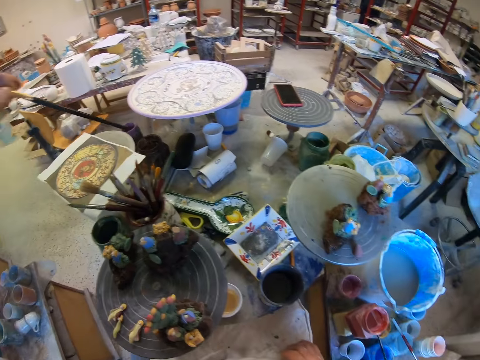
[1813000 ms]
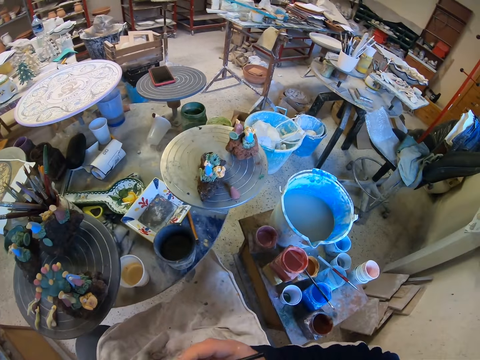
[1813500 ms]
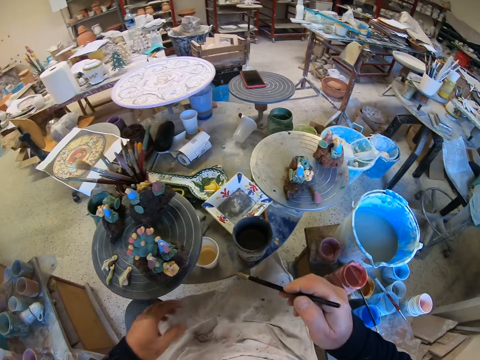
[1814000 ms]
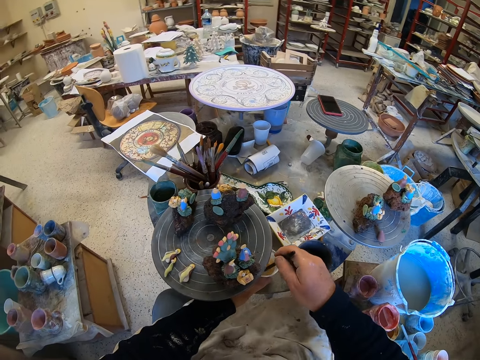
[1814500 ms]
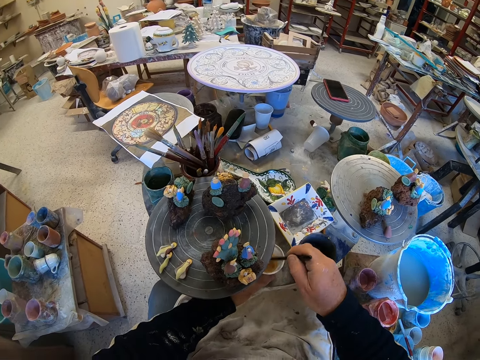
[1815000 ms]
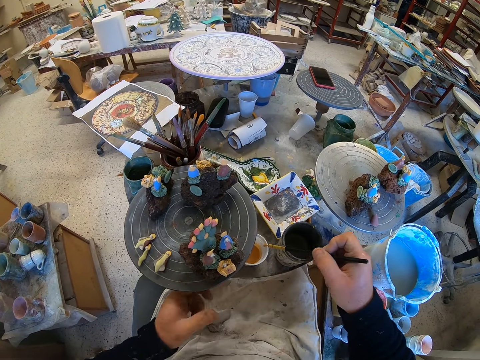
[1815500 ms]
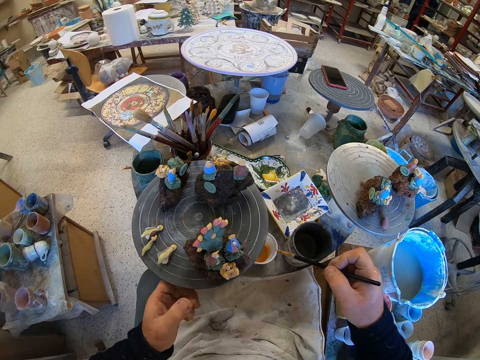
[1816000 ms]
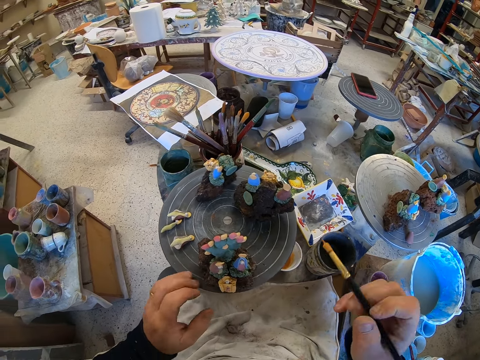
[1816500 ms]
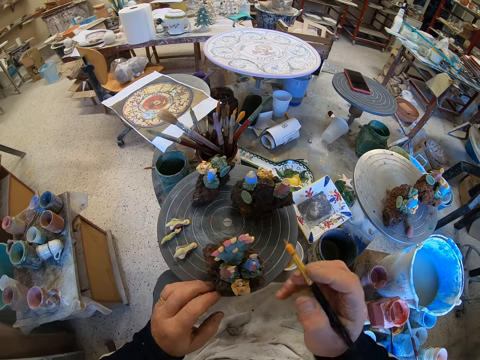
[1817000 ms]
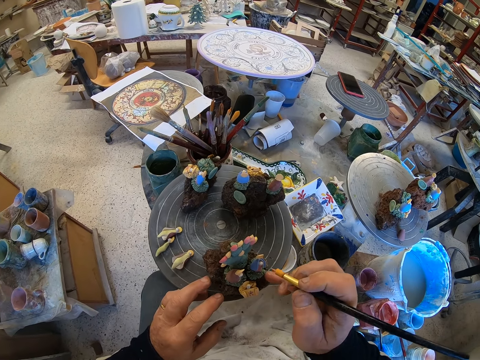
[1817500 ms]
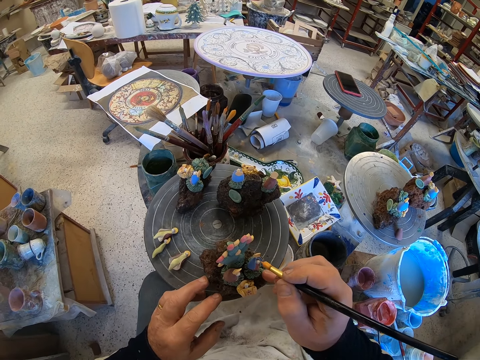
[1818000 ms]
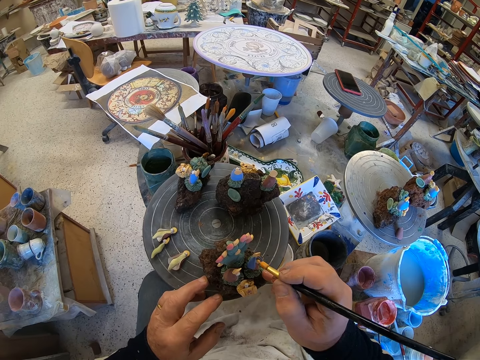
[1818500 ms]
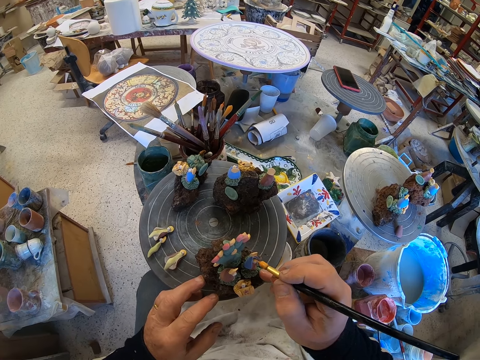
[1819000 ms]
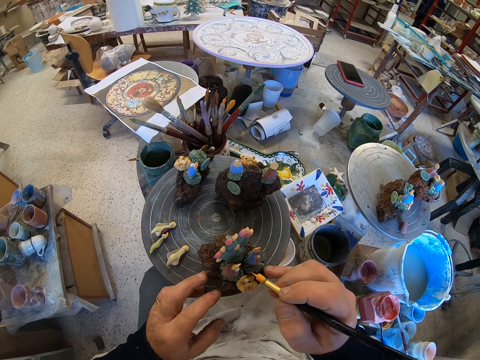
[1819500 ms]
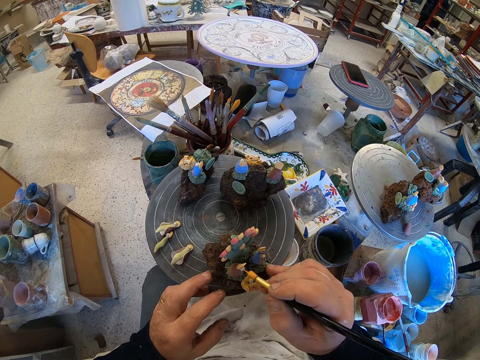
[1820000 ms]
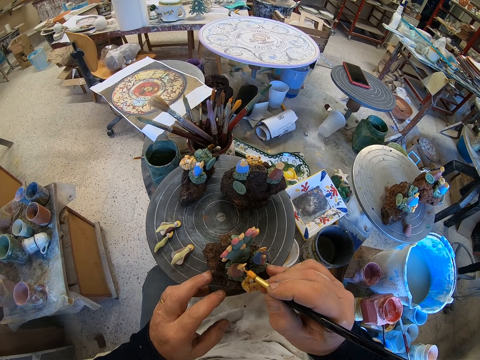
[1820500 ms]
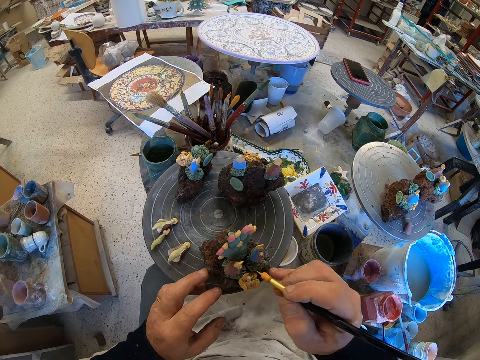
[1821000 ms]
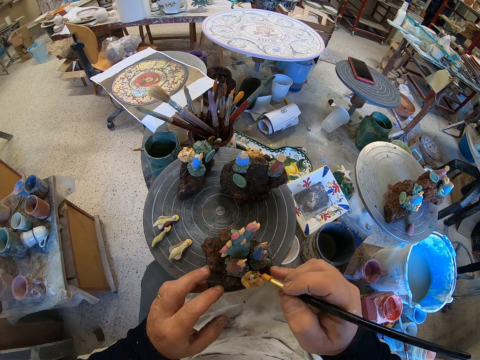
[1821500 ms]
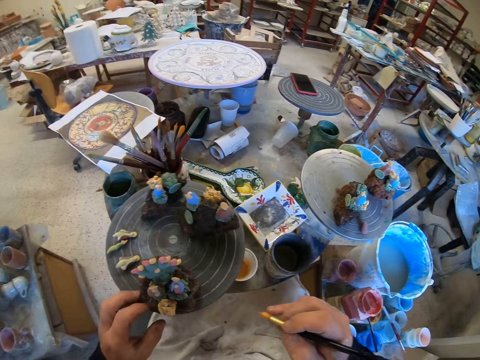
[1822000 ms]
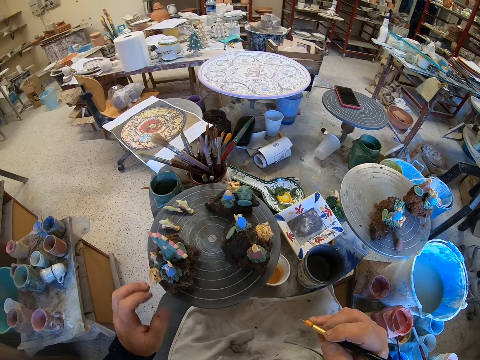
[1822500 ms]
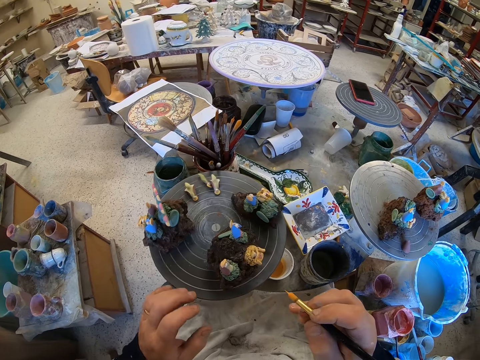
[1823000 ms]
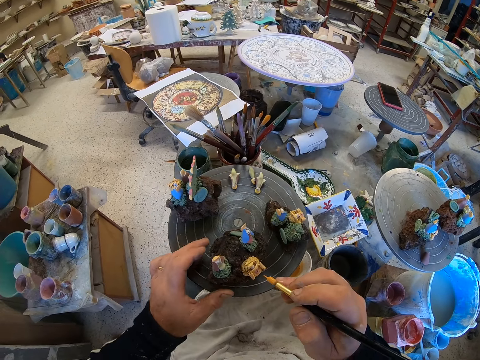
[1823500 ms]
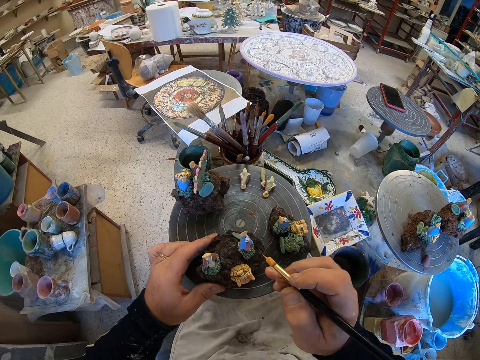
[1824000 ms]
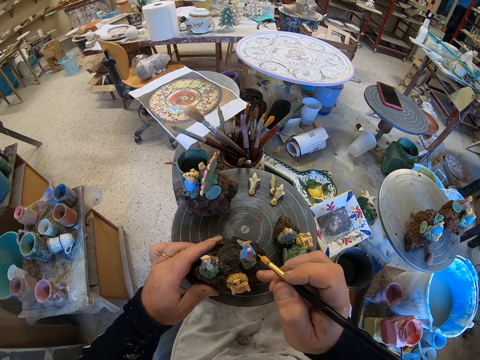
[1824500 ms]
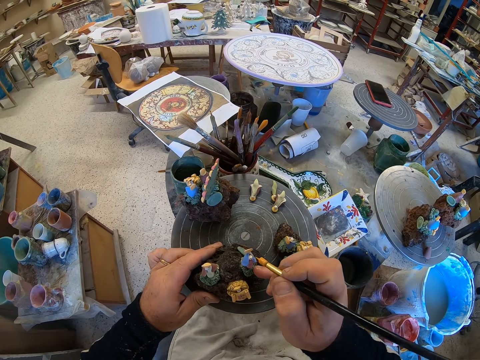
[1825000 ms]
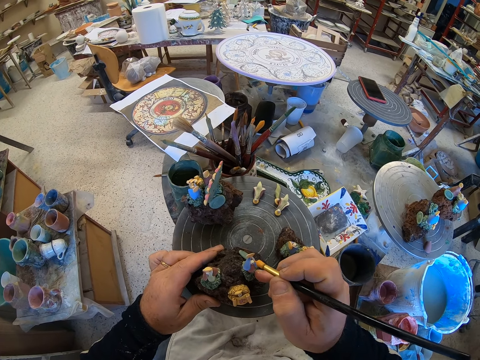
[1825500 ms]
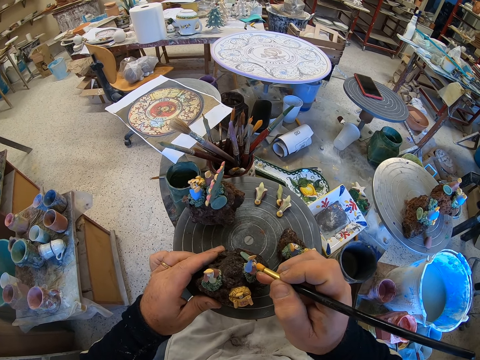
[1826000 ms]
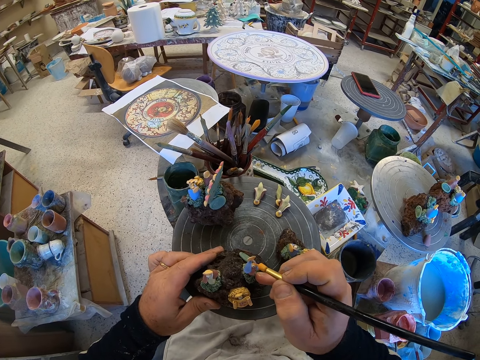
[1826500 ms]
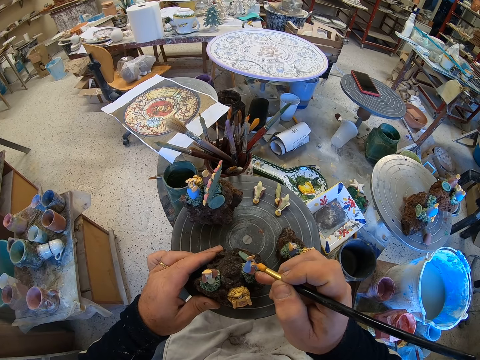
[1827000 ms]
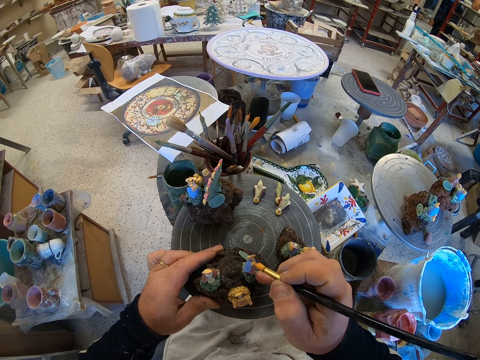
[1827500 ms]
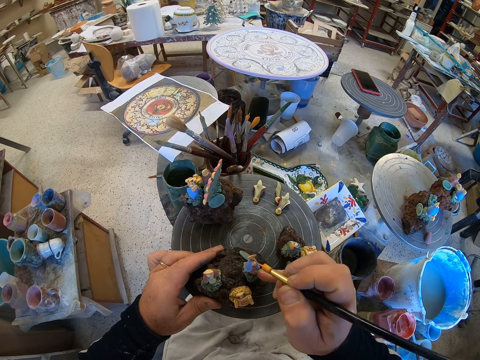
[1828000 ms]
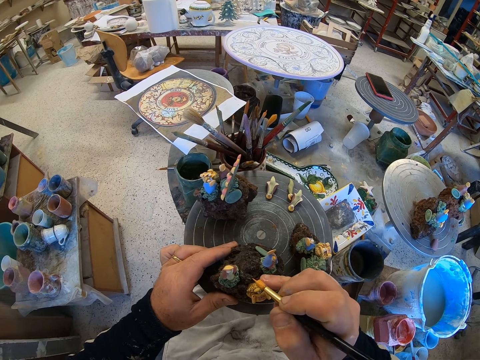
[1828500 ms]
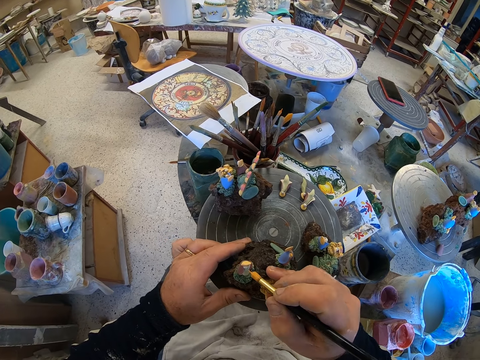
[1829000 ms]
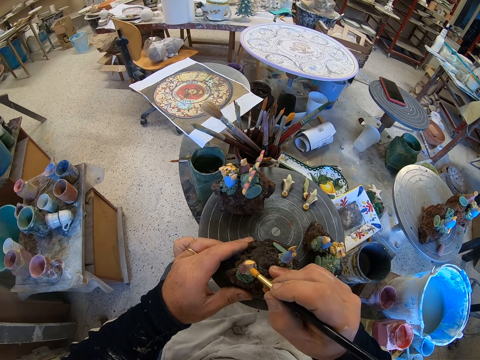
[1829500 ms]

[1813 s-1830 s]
The camera wearer picks up a paint brush from the container. They stir paint. They reduce paint from the paint brush. They rotate a table. They paint the figurine. They rotate the table. They paint the figurine.

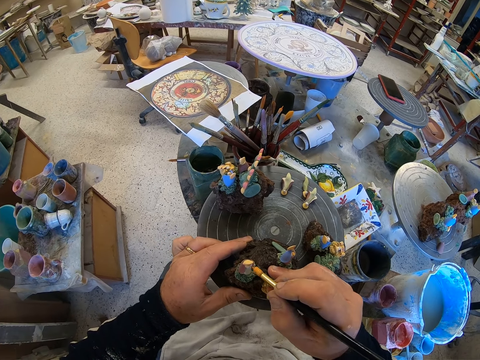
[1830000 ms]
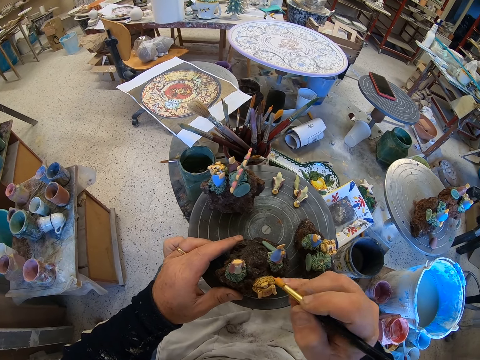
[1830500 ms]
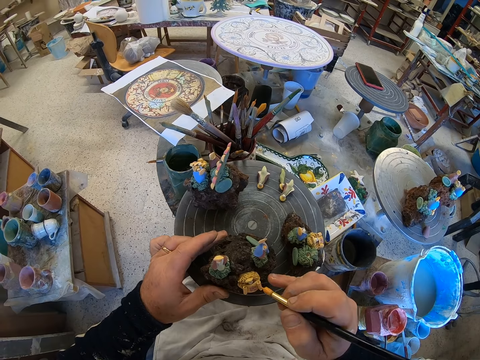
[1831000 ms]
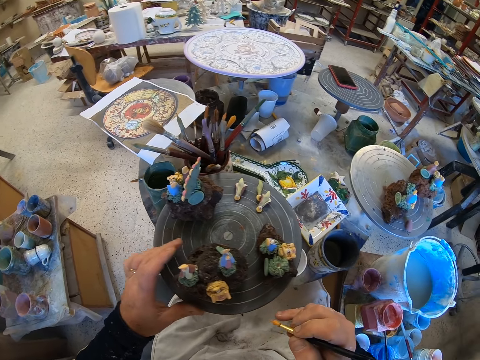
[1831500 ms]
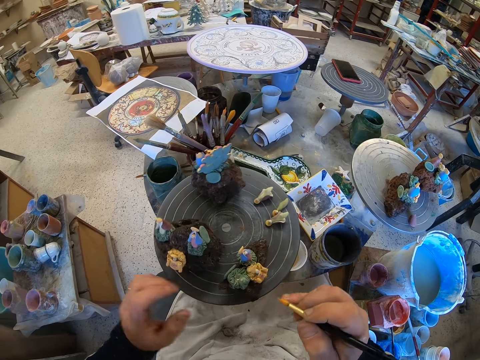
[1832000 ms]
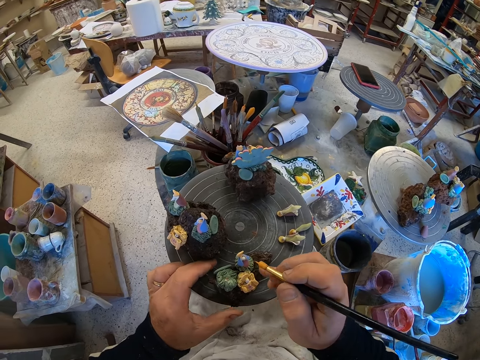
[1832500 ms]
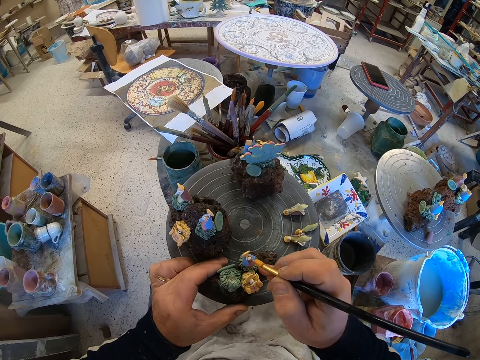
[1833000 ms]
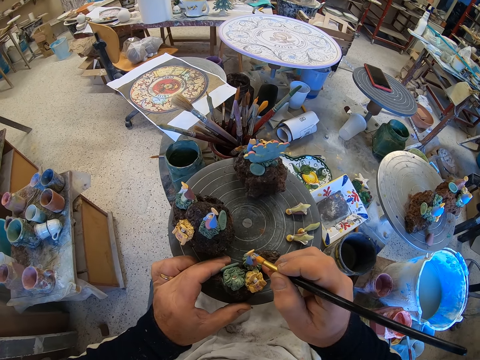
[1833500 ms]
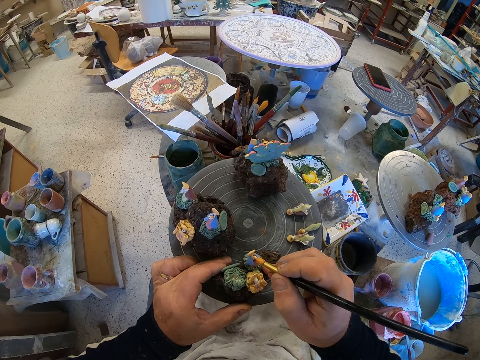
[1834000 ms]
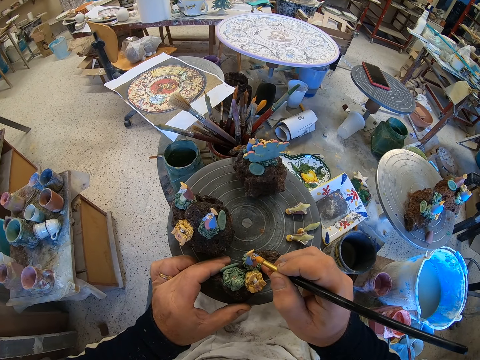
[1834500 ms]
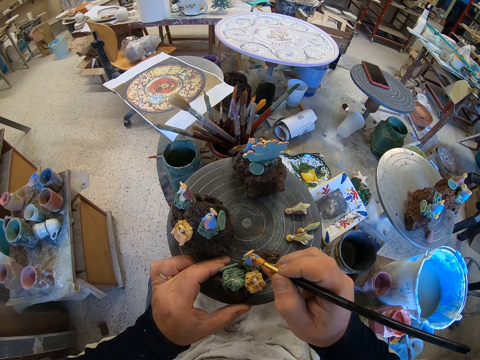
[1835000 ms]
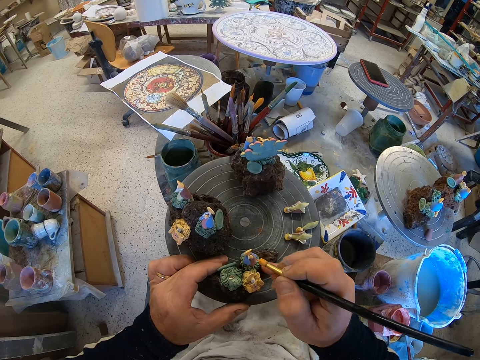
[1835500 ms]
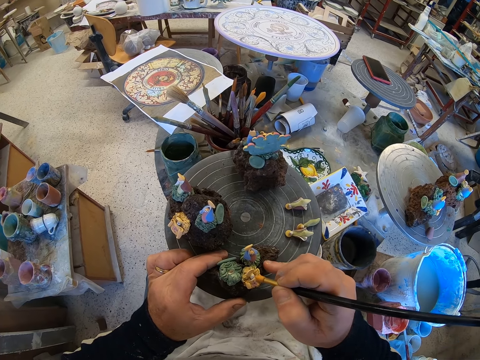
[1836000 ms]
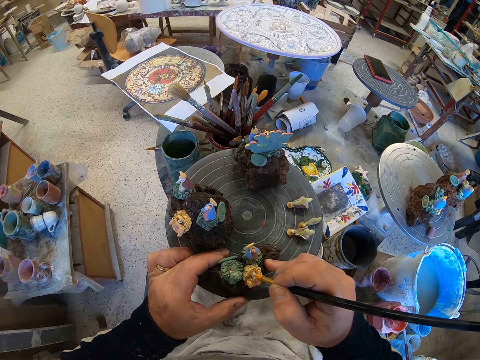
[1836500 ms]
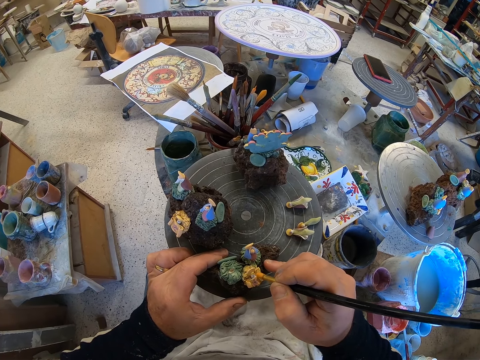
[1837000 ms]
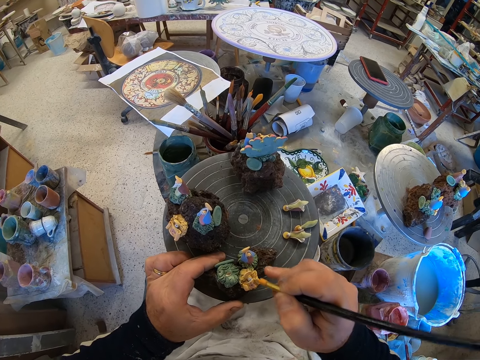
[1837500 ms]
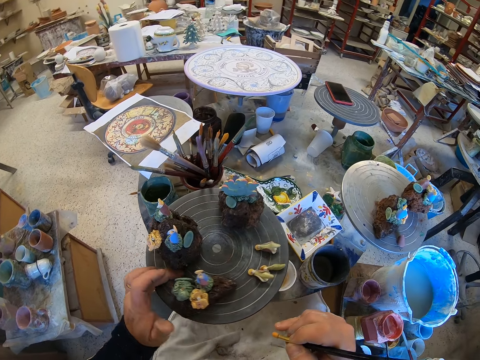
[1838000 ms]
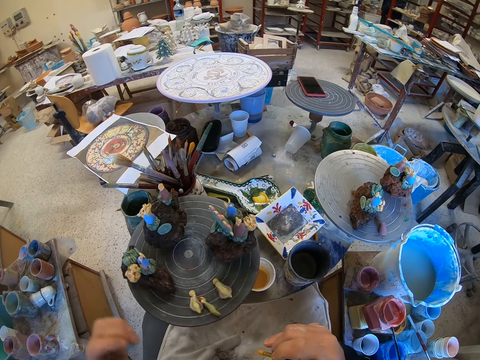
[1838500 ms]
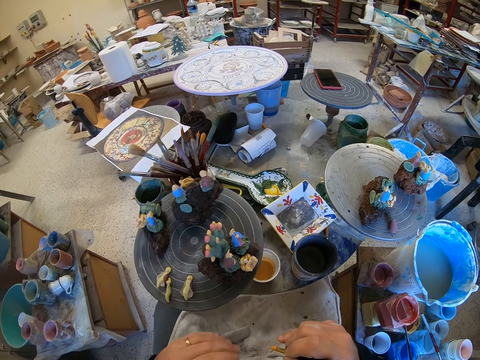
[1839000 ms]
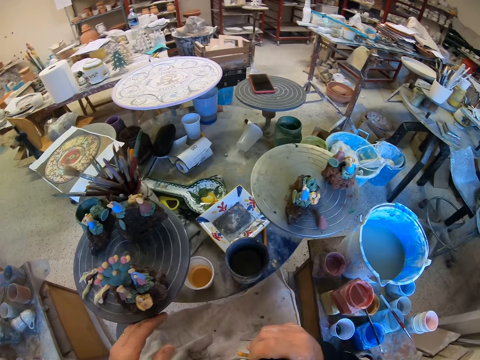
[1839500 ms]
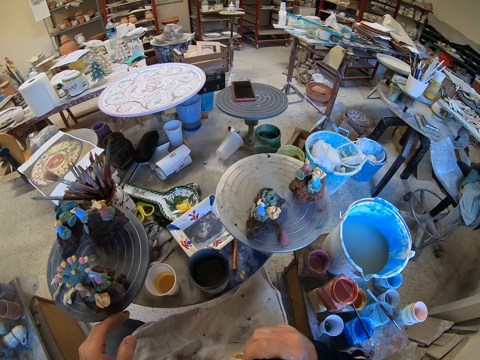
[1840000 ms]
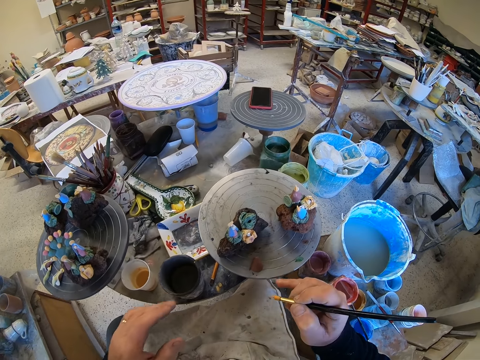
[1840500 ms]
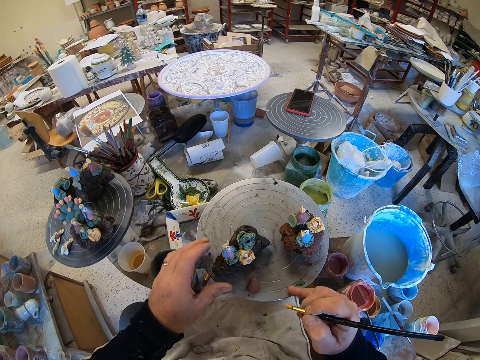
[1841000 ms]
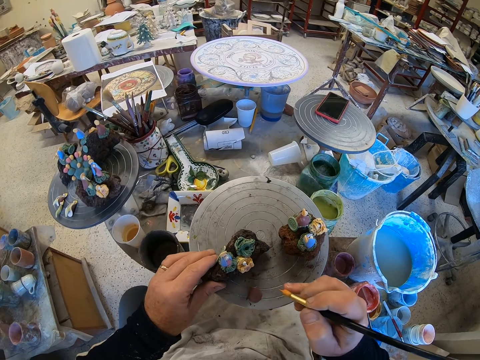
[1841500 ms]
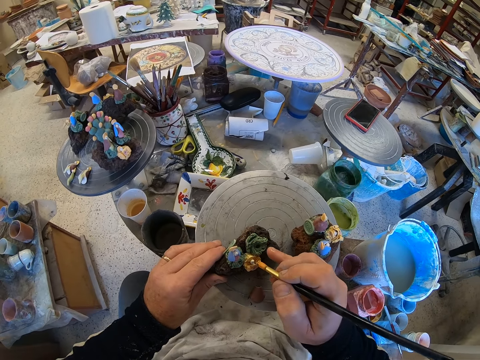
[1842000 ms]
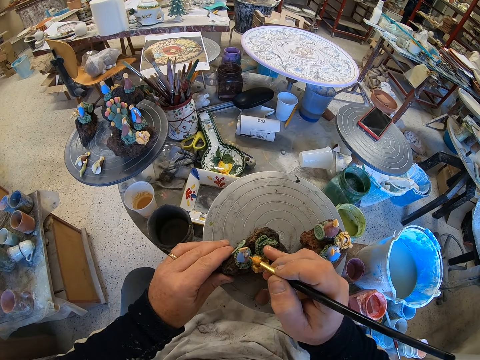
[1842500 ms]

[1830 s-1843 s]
The camera wearer rotates a table. They paint the figurine. They rotate the table.
